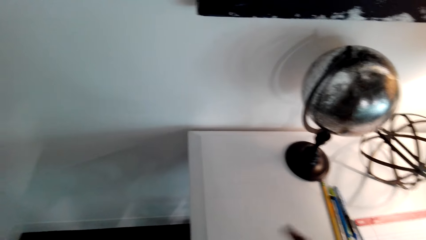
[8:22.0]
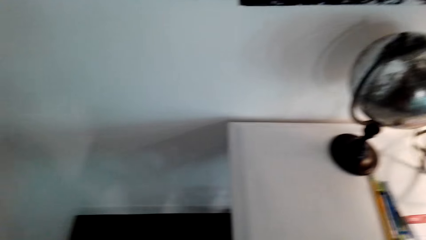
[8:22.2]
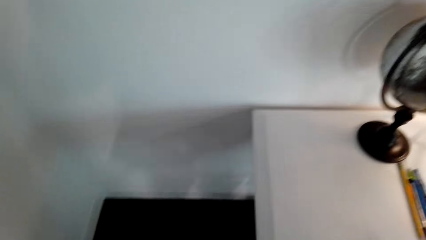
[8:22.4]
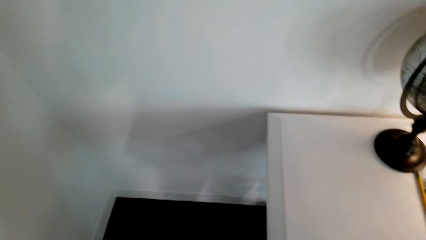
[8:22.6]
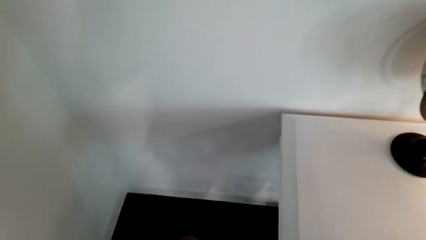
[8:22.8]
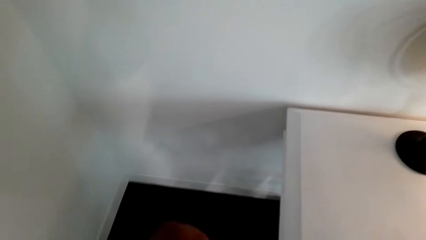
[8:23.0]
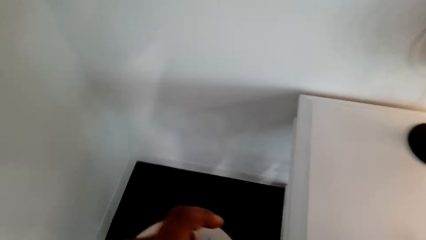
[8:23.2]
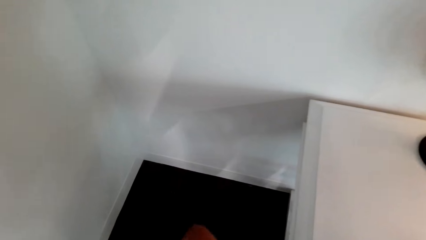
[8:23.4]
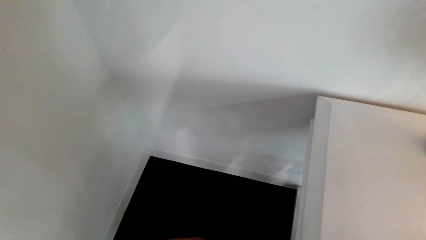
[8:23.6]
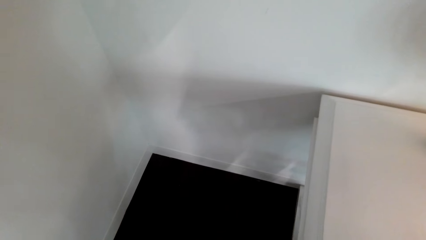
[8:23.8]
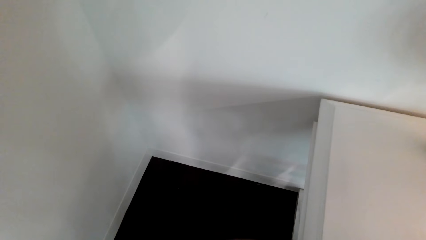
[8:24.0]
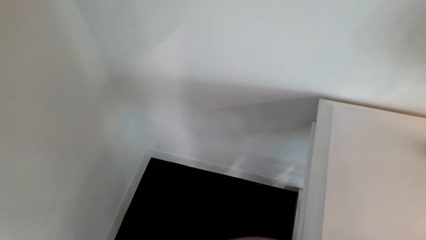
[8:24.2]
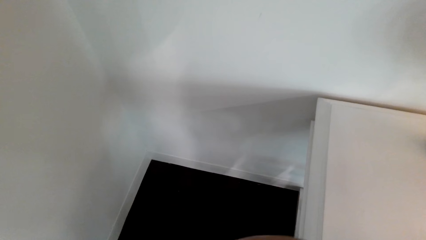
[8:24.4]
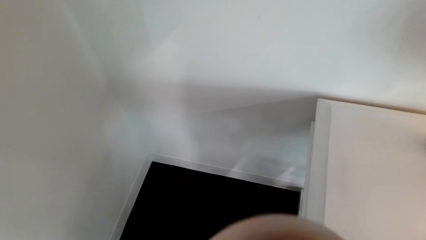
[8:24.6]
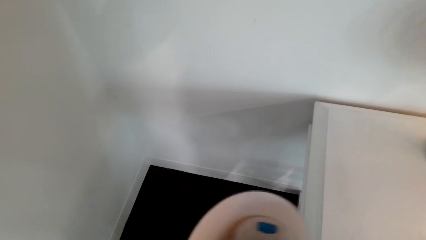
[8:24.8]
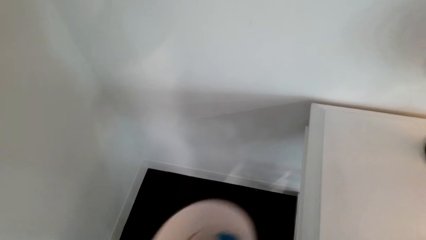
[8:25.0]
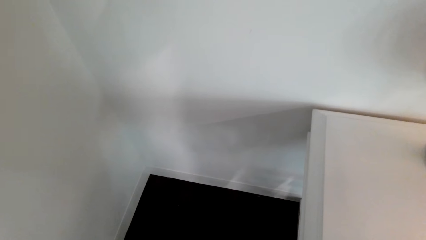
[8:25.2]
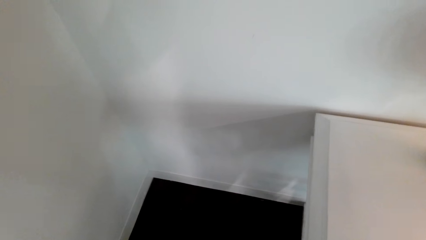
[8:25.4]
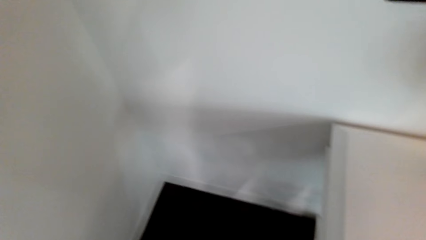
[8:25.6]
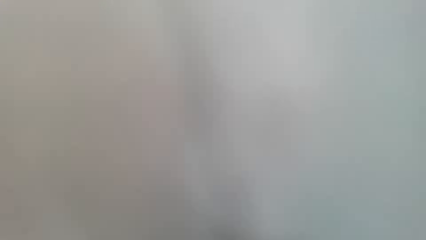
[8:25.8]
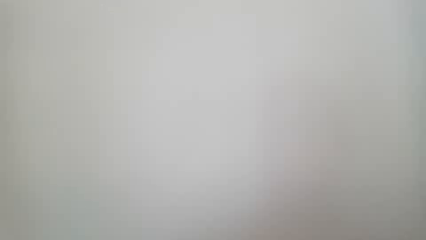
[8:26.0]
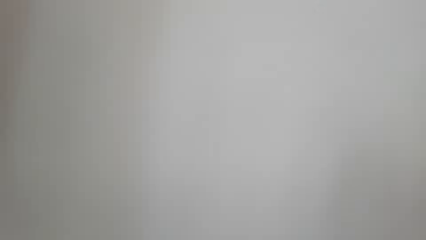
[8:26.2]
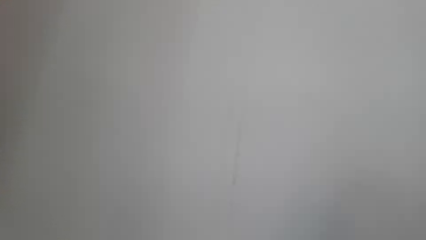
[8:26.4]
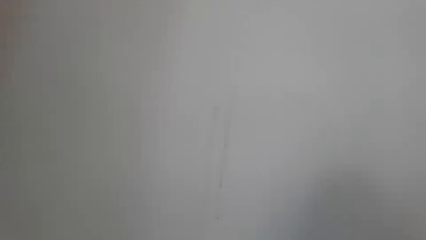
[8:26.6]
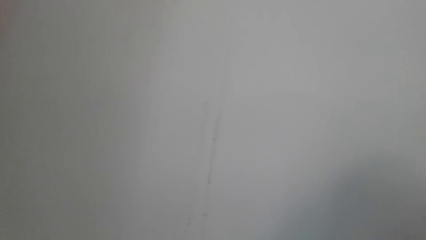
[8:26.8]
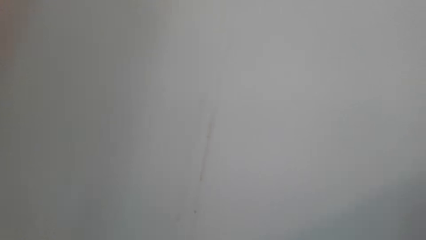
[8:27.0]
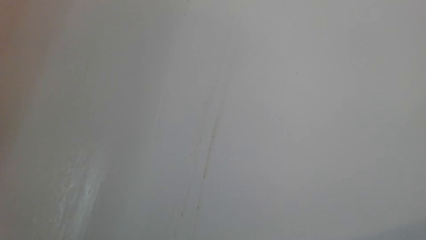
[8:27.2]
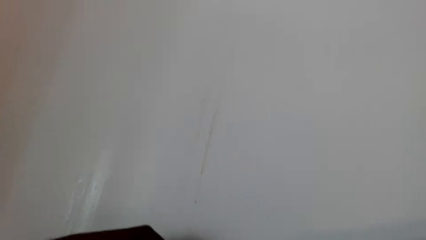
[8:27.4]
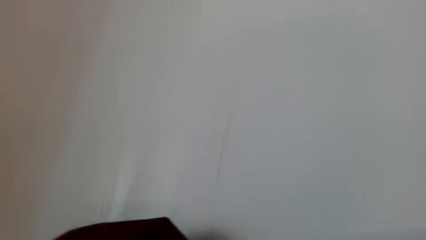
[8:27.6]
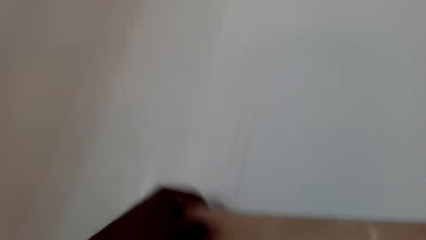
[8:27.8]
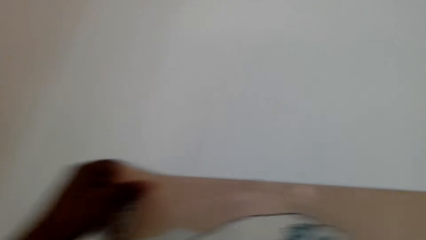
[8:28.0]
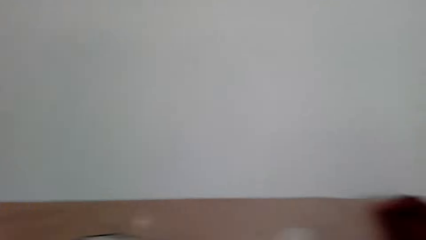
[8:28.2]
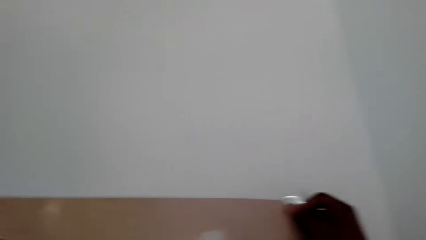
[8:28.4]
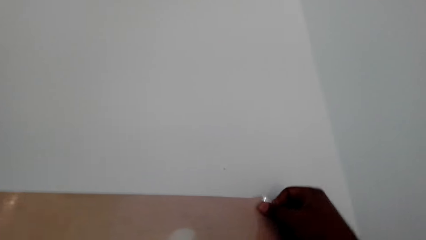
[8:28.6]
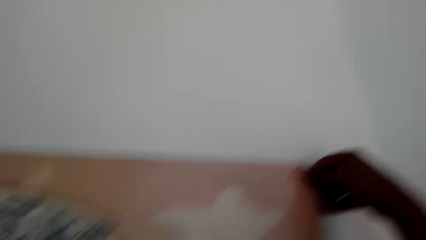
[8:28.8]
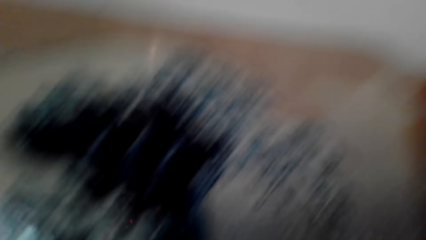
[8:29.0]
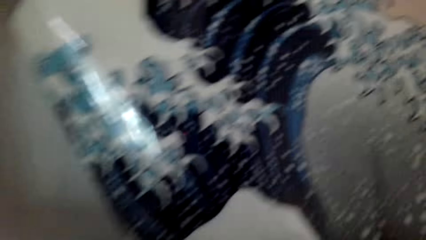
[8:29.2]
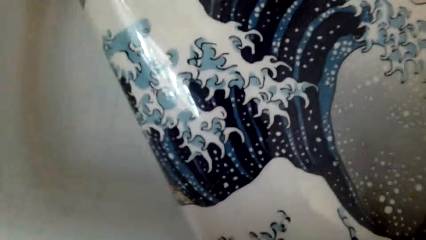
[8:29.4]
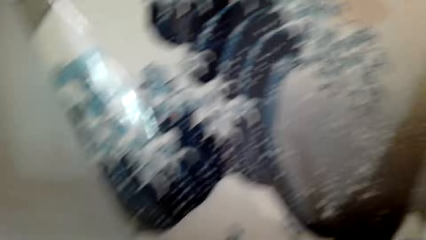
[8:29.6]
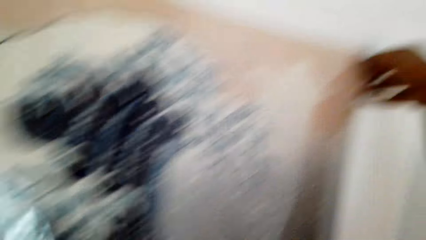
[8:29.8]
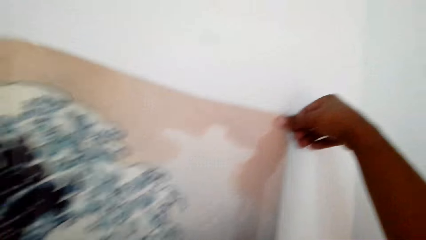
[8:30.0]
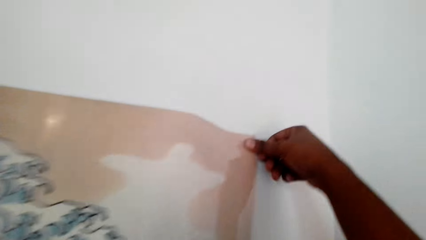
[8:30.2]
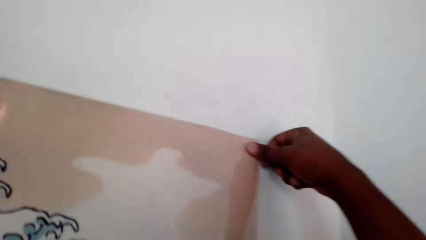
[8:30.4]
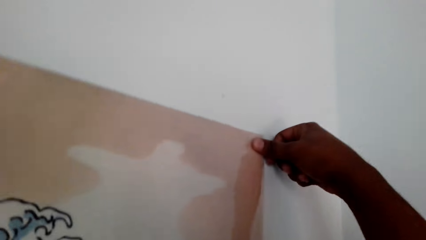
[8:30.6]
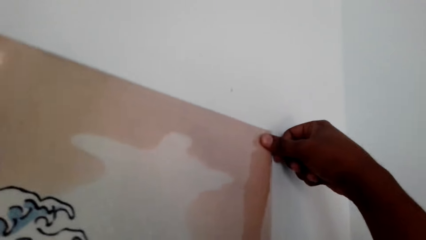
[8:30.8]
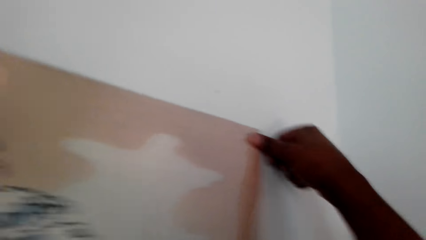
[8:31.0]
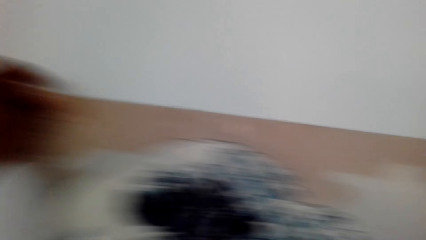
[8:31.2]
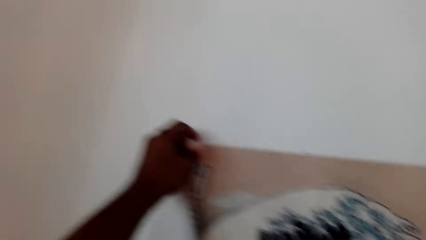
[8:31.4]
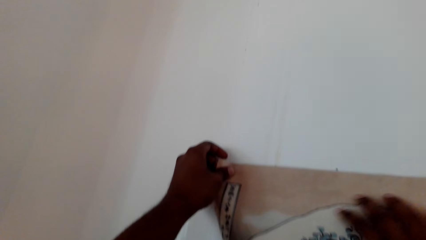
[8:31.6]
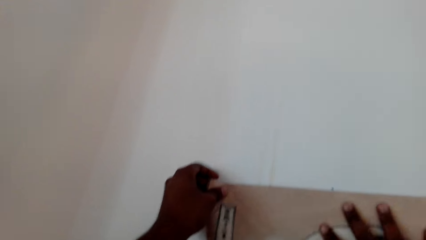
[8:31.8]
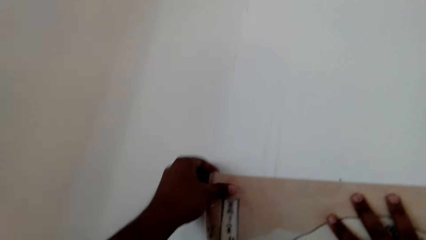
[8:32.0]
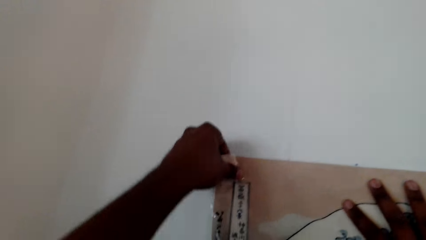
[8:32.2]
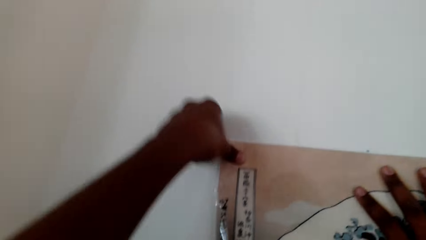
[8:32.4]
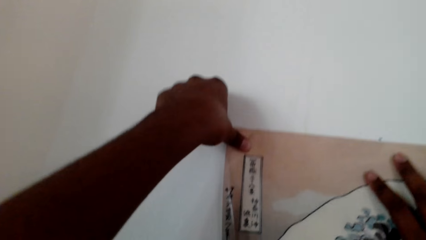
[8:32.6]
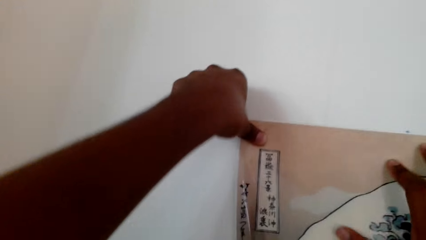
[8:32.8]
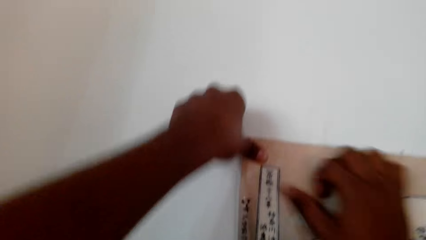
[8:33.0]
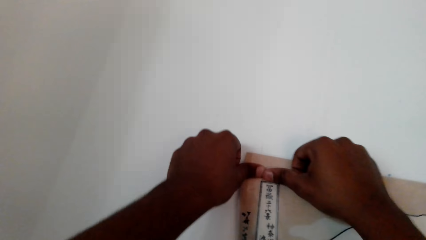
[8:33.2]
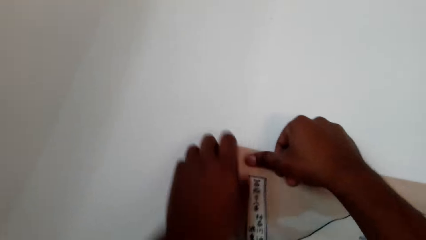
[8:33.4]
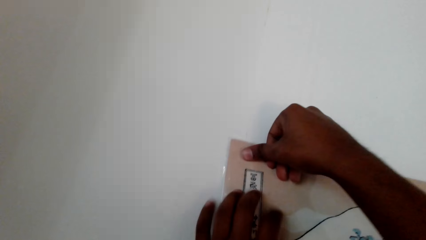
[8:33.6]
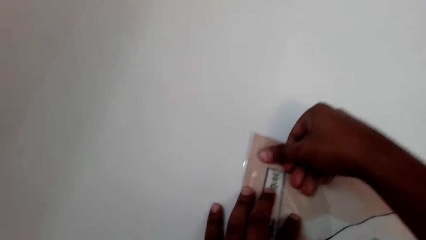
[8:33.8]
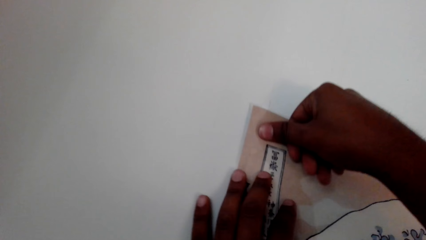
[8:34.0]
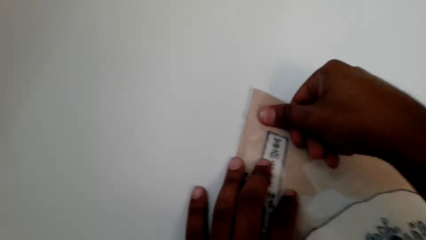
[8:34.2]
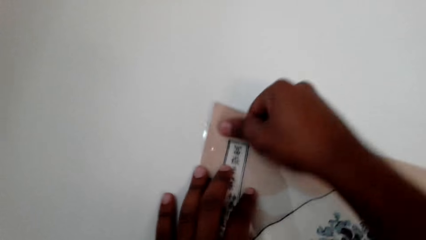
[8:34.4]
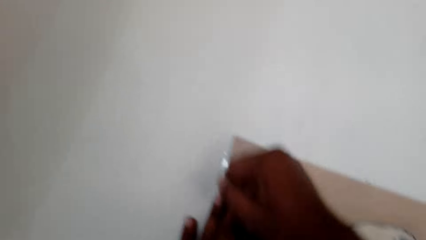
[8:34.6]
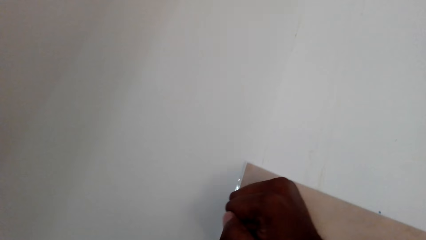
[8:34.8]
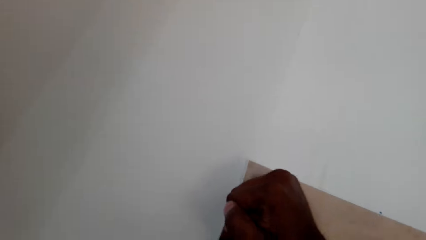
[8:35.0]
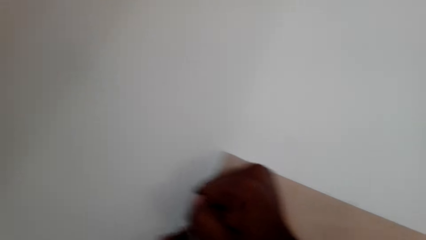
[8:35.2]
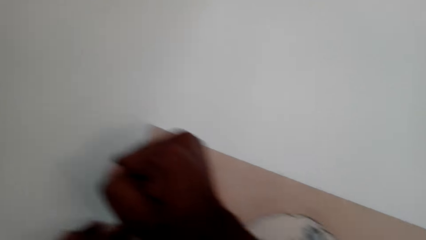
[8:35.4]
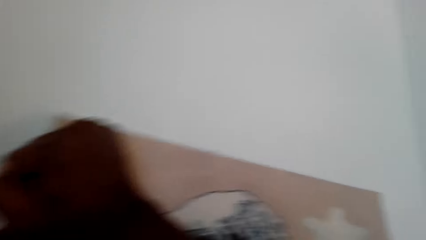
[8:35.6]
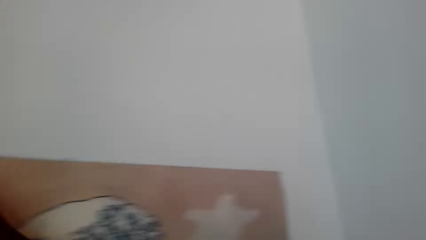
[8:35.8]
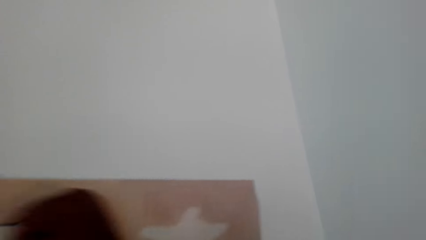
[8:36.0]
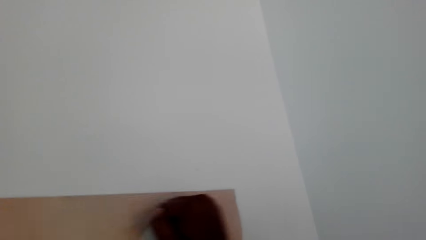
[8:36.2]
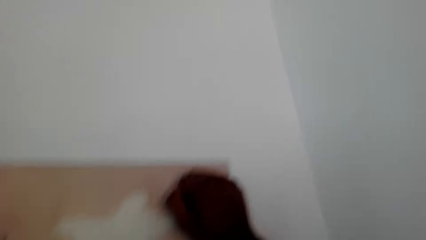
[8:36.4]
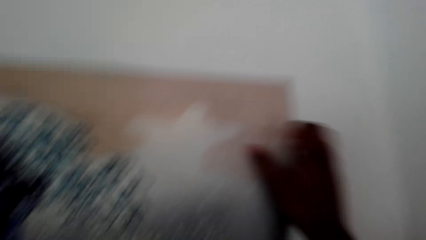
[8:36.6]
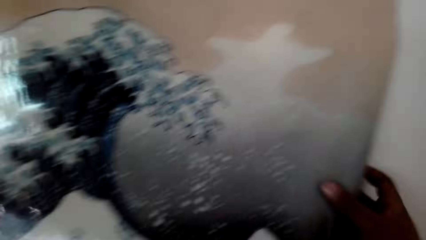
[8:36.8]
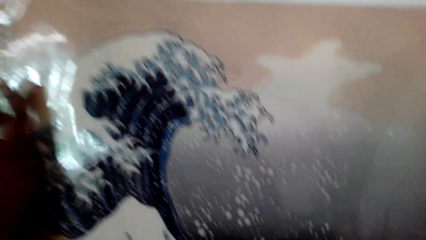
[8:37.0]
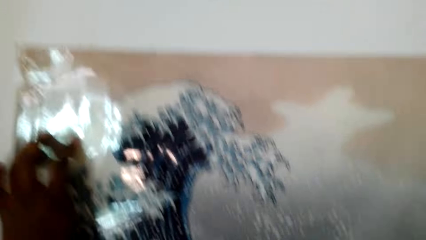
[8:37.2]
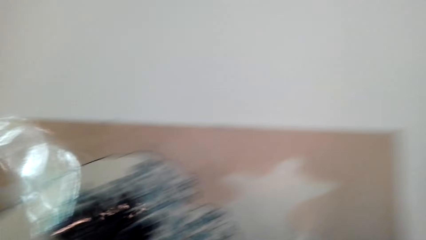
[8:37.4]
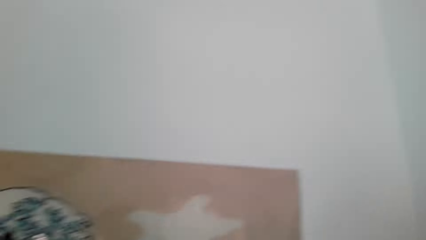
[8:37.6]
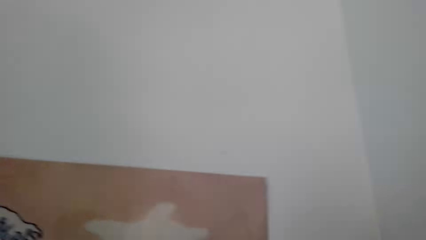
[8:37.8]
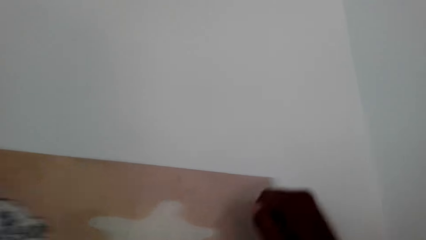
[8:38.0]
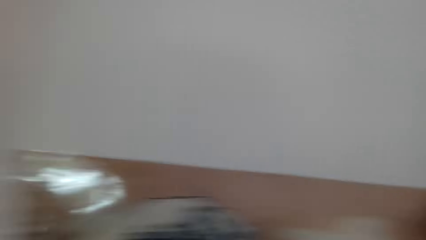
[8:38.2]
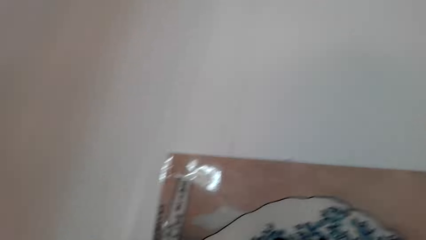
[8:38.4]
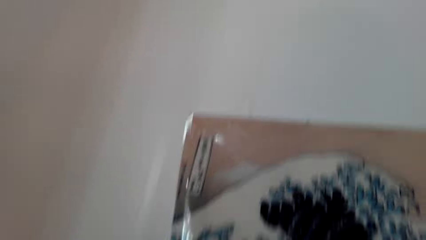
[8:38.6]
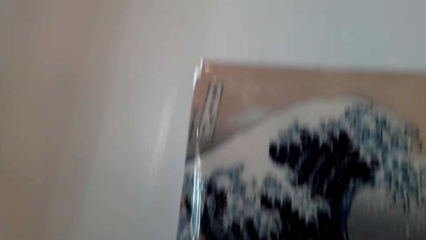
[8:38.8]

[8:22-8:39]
The camera wearer sticks the art paint on the wall. They press the art paint. They straighten the art paint.
